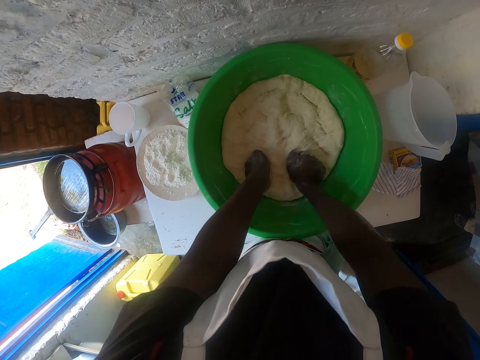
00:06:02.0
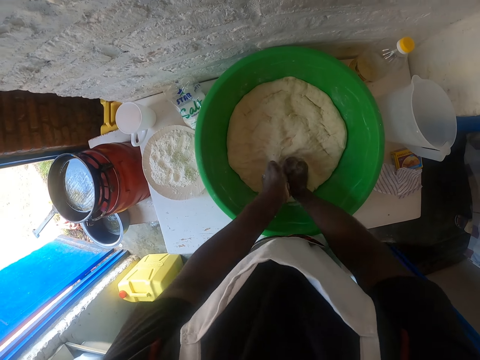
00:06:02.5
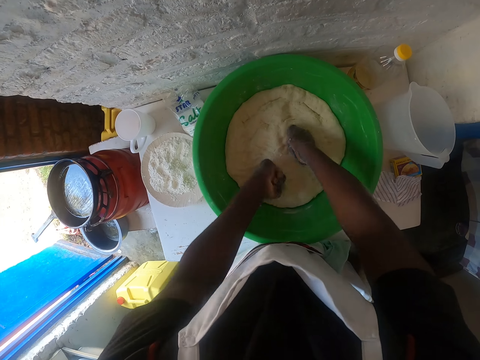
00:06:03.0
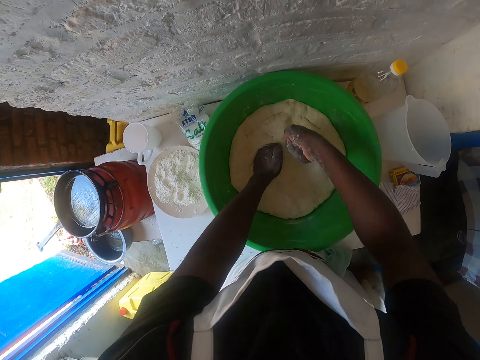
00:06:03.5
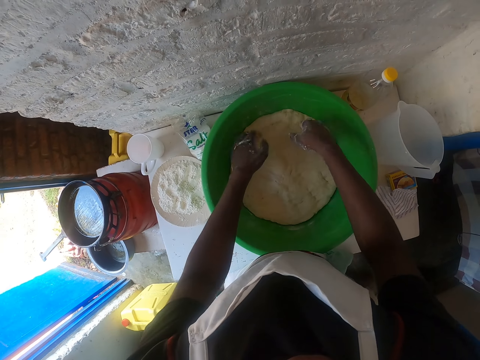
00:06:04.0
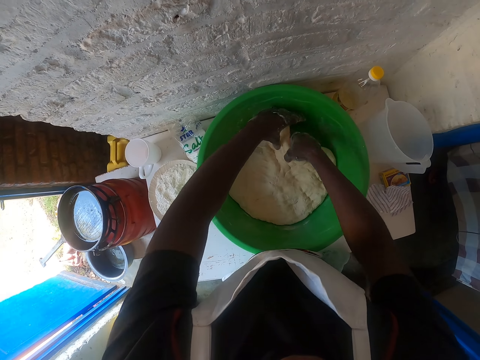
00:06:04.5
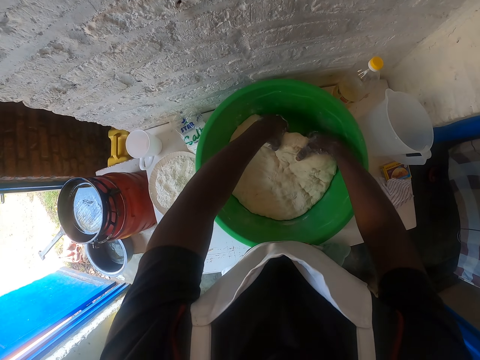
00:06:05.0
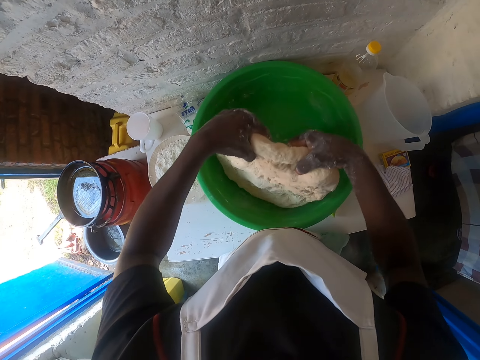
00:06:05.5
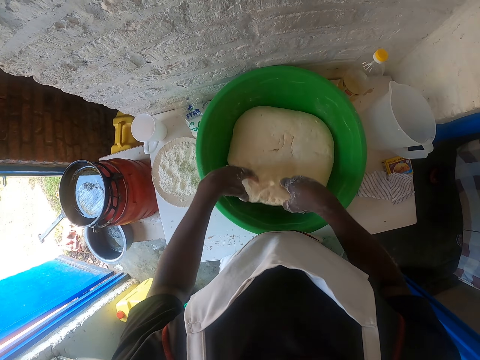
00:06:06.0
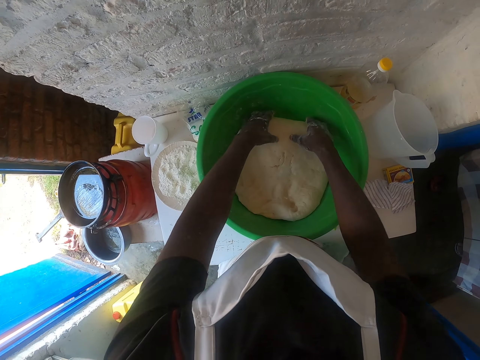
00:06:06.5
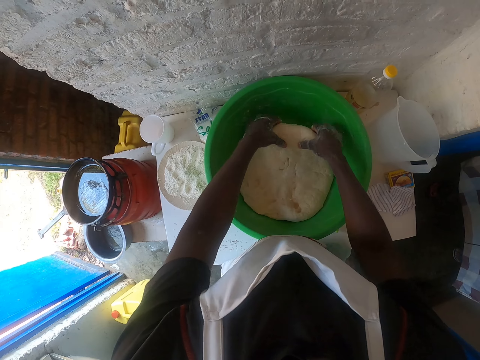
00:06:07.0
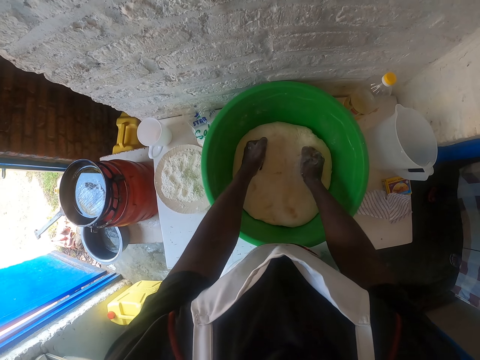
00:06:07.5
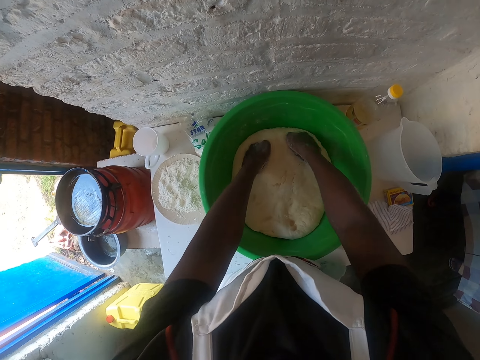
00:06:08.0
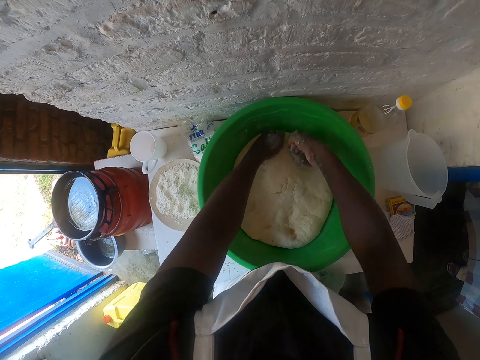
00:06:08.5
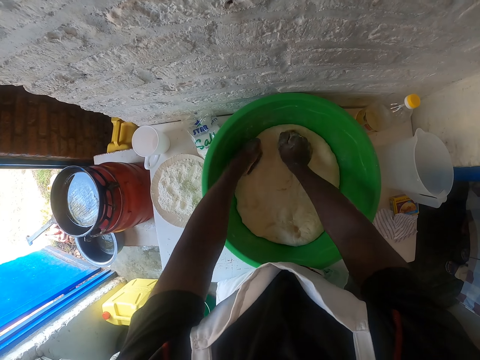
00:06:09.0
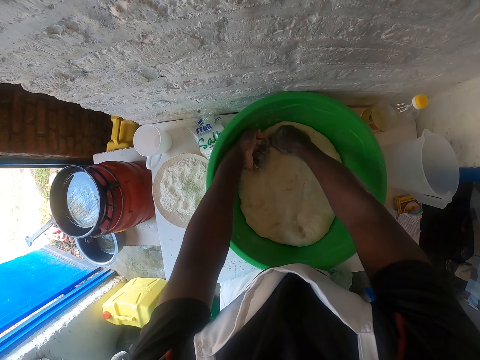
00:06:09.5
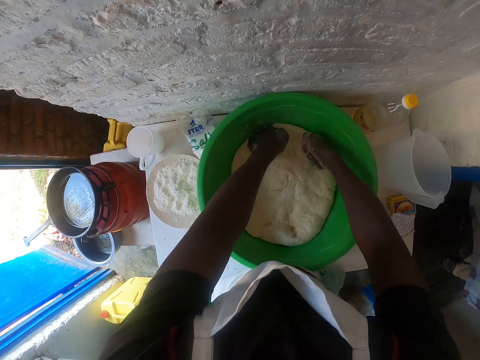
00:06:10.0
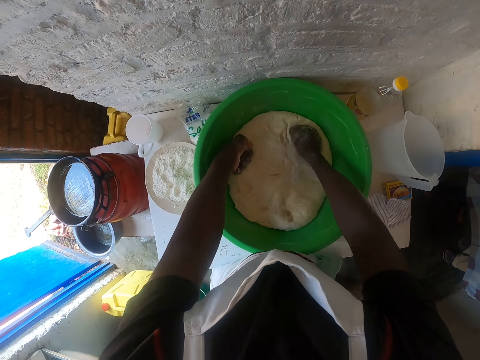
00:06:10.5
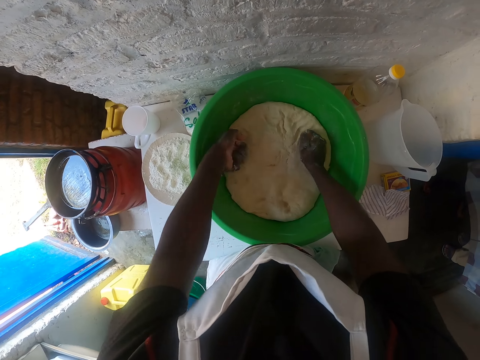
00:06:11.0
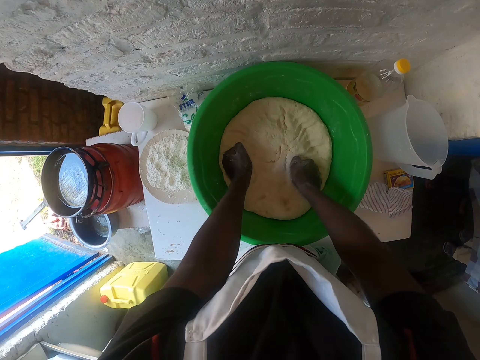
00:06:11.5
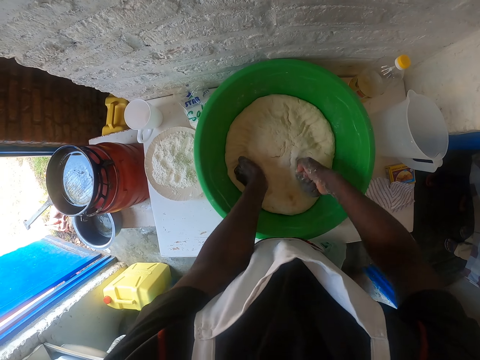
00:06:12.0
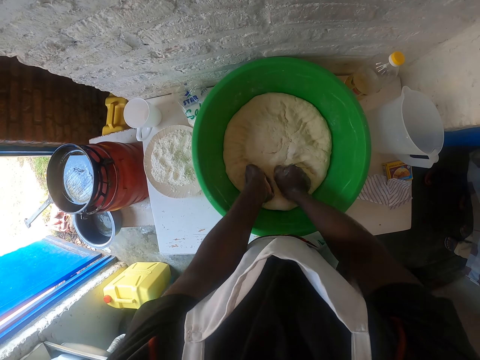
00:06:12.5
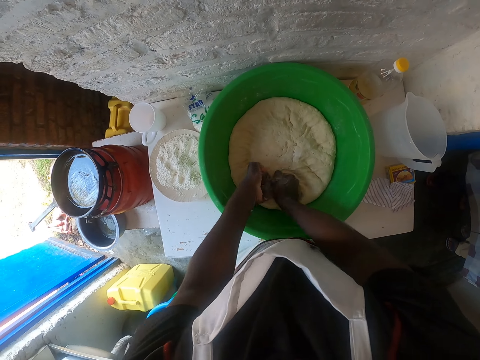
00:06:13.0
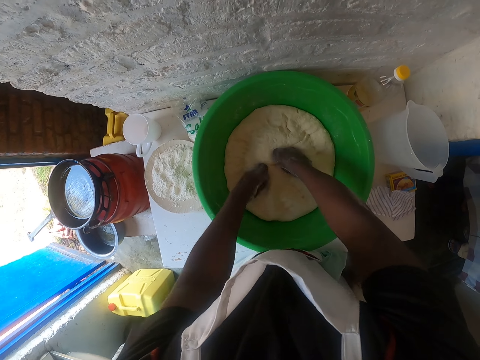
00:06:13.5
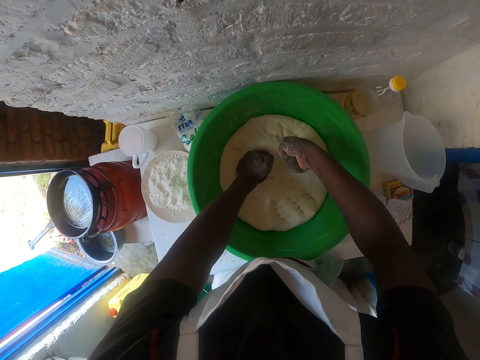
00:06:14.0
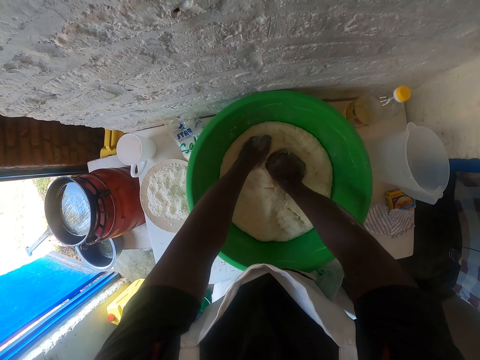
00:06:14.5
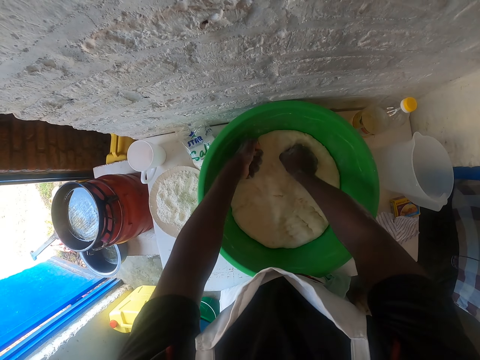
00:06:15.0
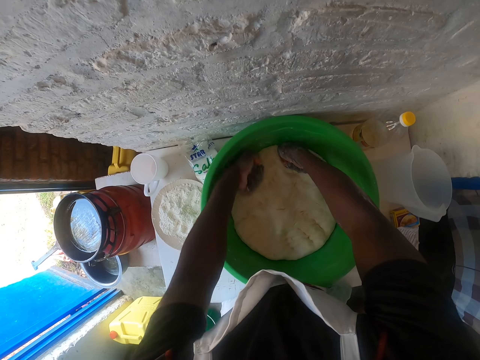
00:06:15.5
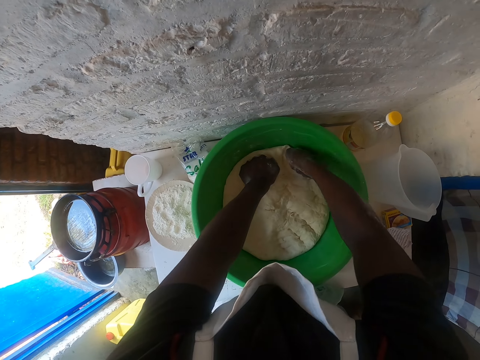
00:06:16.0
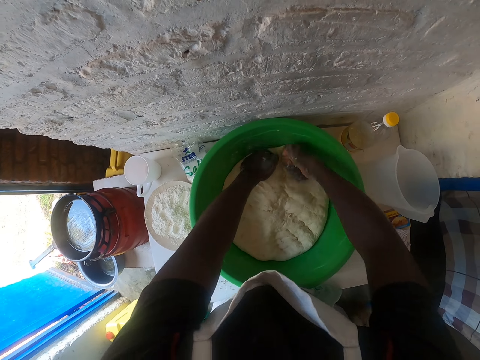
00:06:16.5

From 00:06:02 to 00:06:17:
The camera wearer turns the dough. They press the dough using the fist.

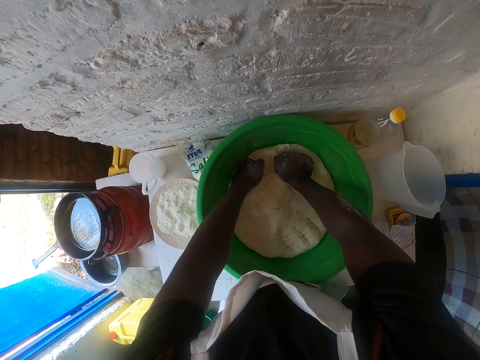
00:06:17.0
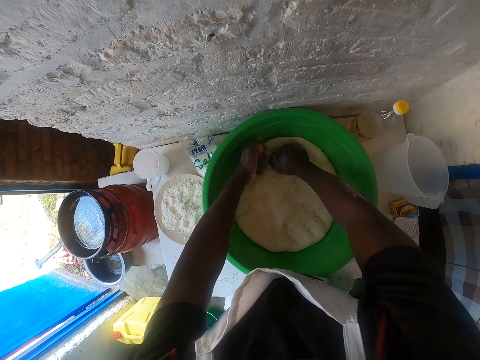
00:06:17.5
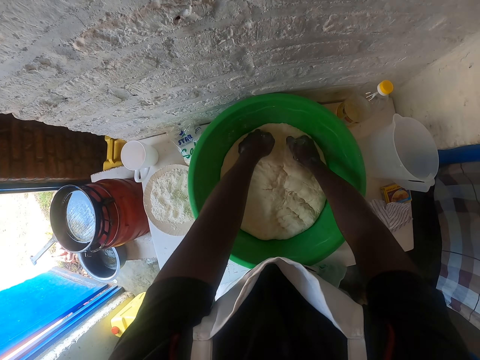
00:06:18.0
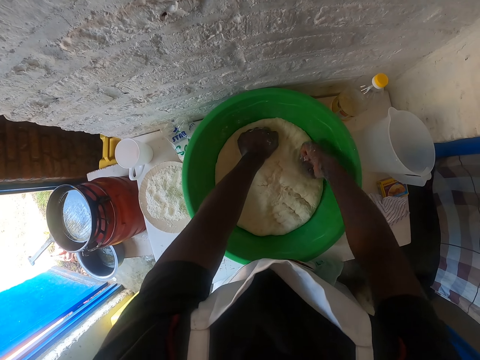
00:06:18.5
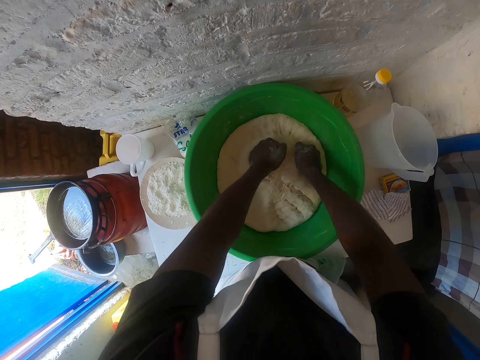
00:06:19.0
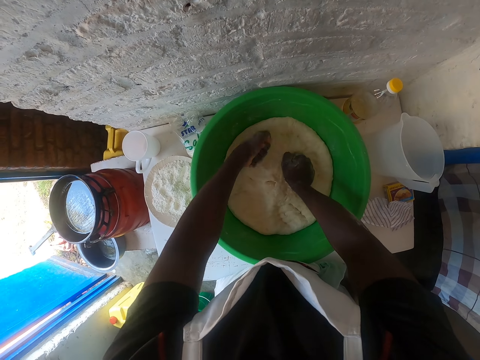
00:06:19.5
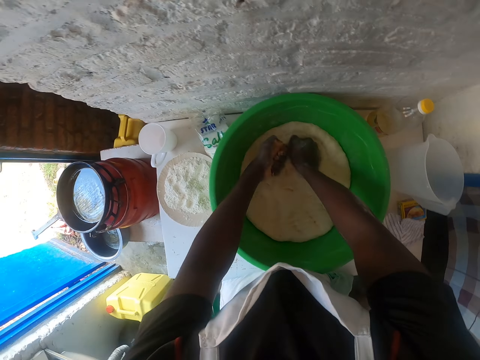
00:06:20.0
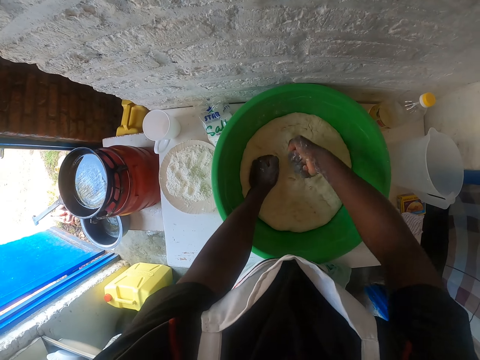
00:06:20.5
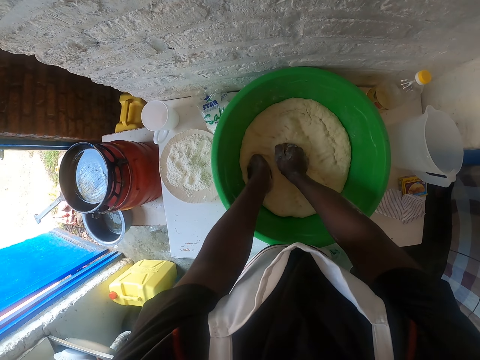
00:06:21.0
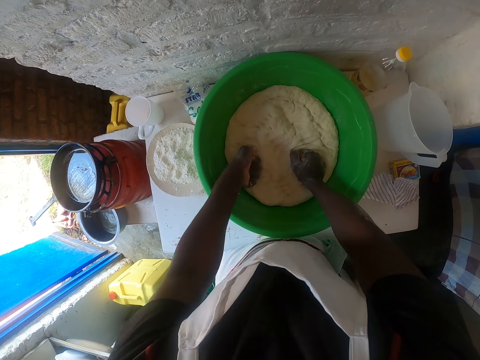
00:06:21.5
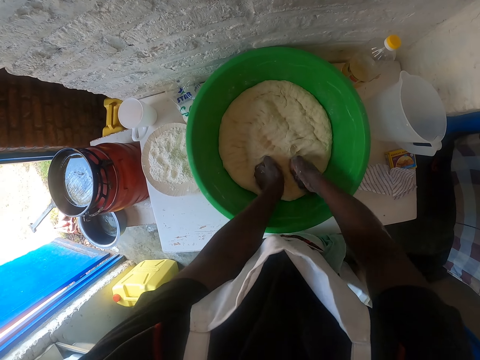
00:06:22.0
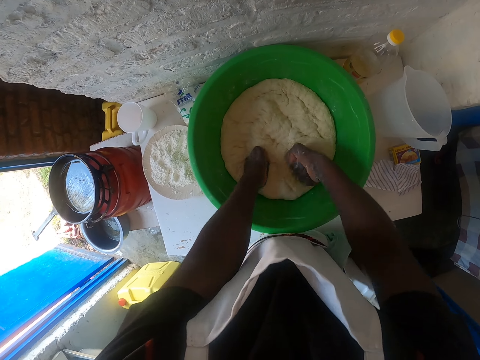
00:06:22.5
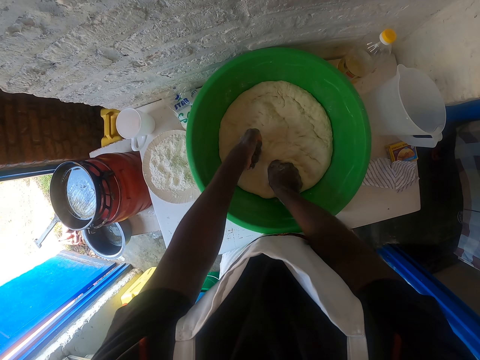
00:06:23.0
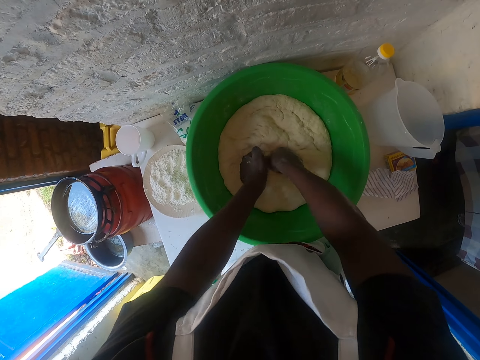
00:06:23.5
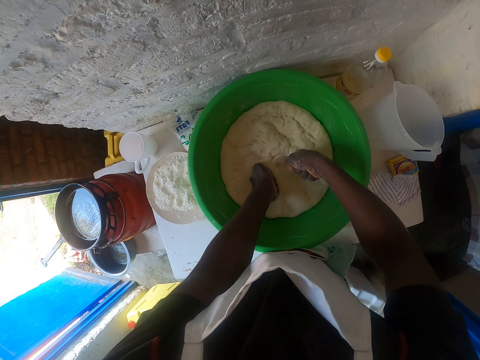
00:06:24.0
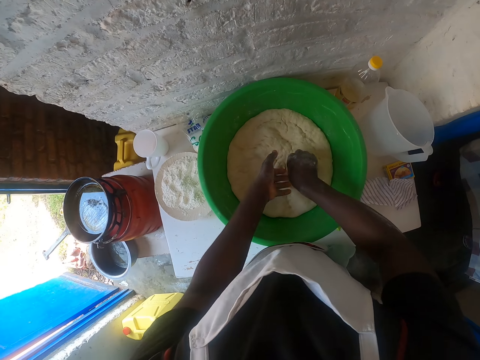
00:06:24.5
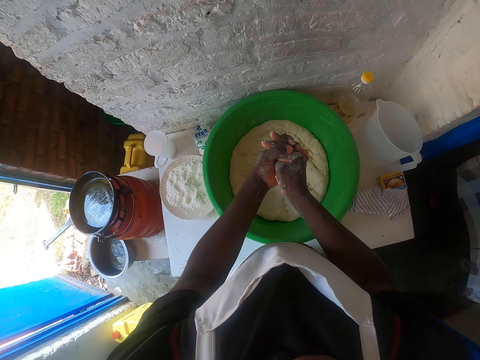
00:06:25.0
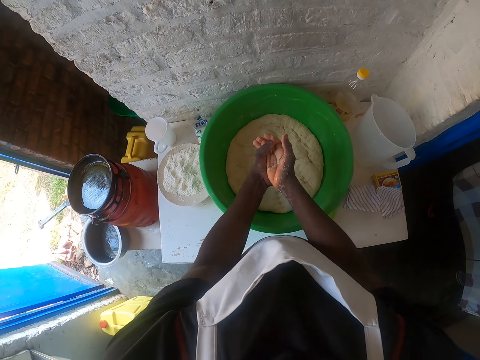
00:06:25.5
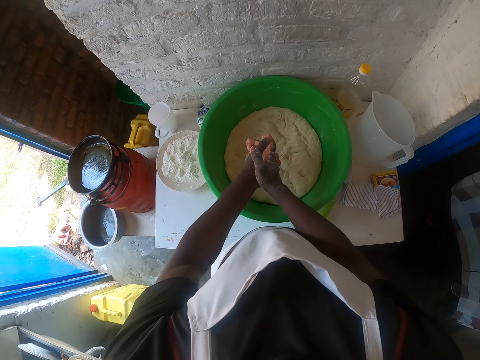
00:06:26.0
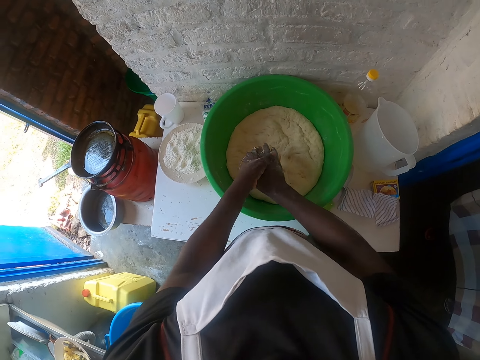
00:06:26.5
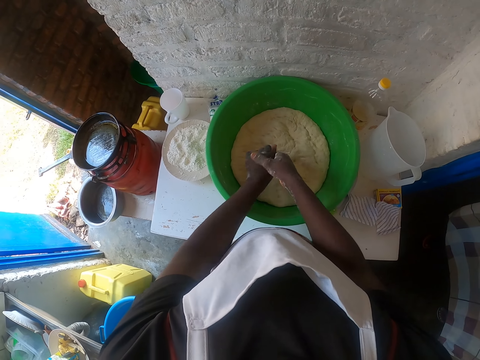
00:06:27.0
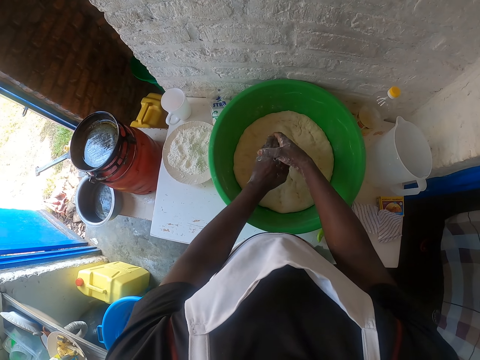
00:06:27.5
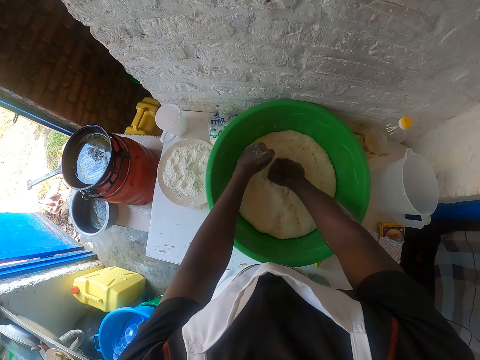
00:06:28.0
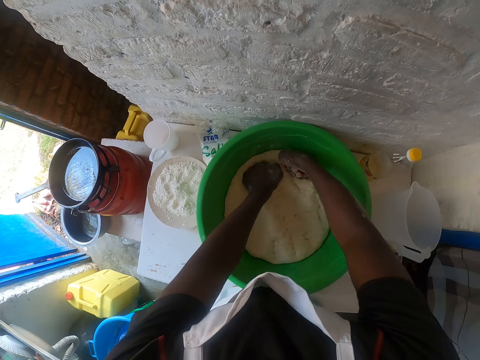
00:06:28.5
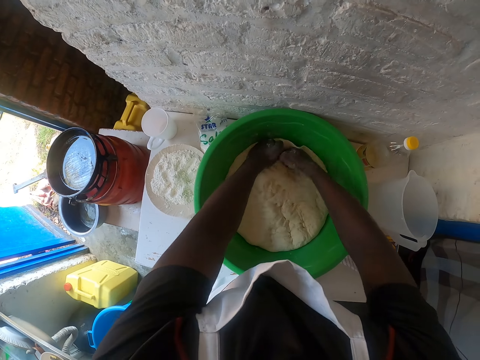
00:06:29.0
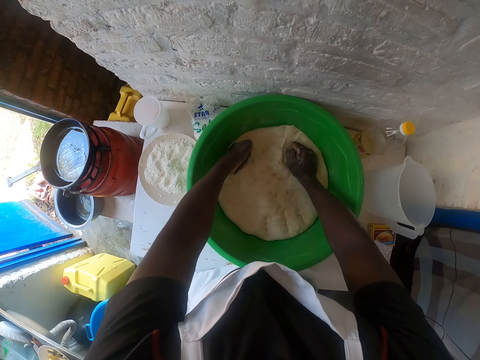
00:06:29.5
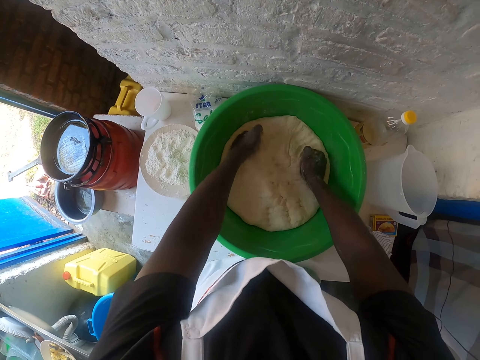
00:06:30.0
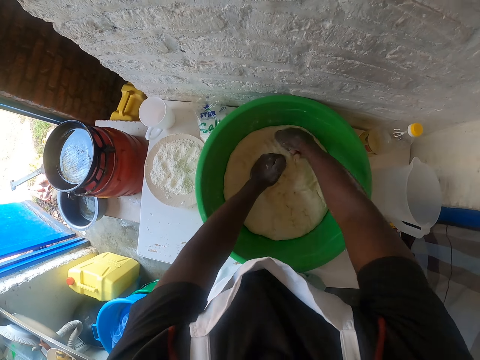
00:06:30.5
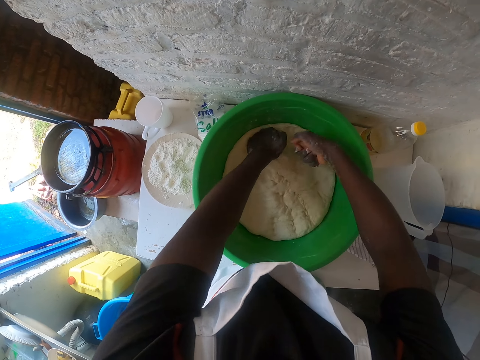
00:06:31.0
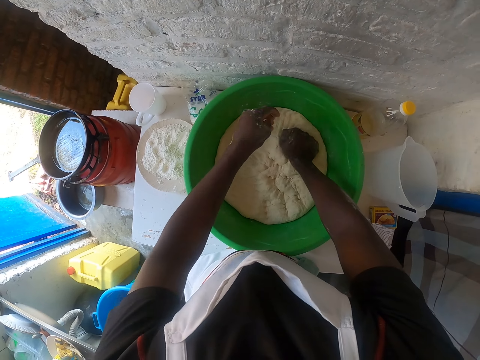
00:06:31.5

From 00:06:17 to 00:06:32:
The camera wearer rubs hands. They press the dough using the fist.
